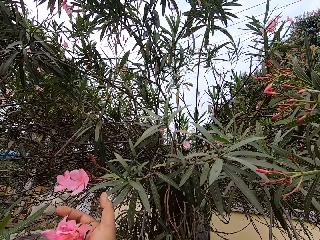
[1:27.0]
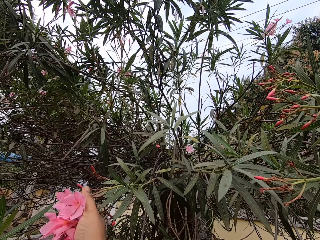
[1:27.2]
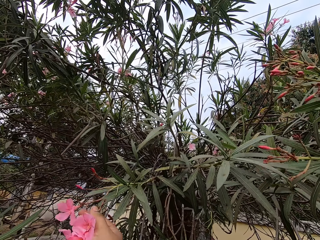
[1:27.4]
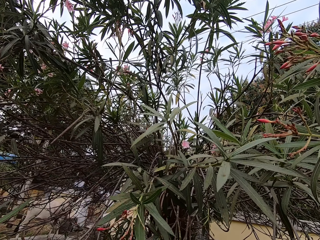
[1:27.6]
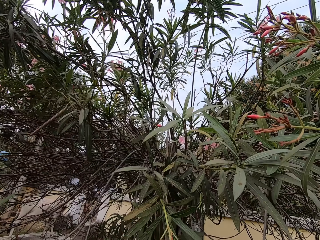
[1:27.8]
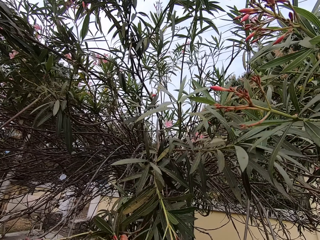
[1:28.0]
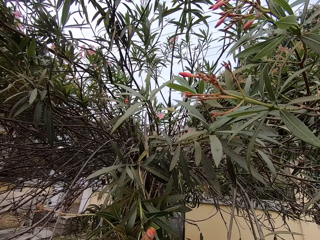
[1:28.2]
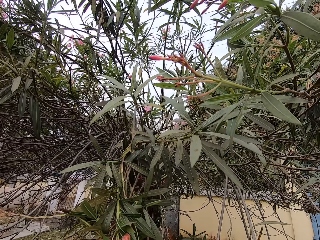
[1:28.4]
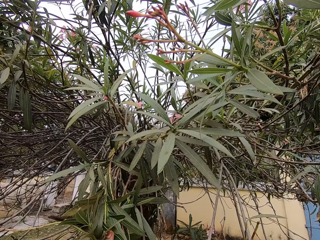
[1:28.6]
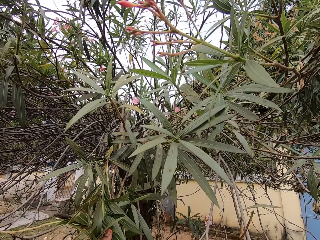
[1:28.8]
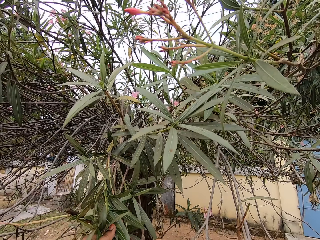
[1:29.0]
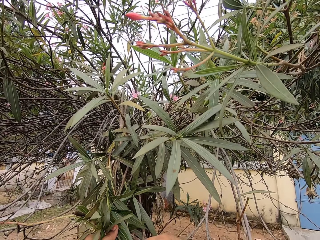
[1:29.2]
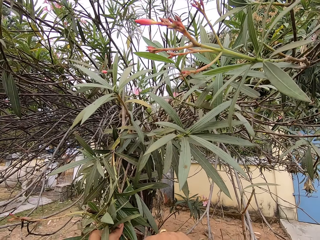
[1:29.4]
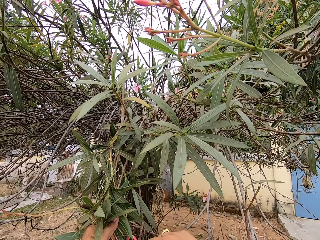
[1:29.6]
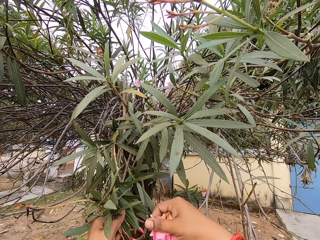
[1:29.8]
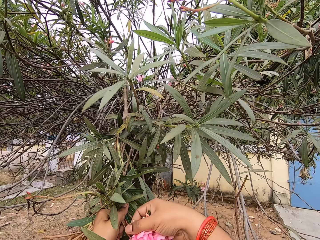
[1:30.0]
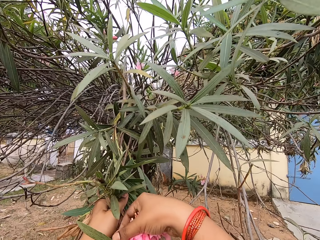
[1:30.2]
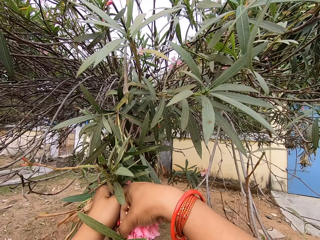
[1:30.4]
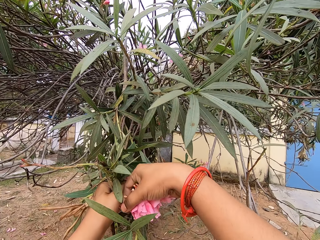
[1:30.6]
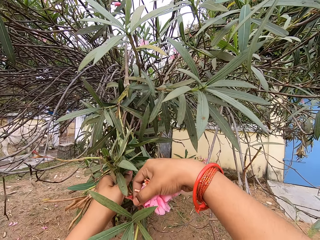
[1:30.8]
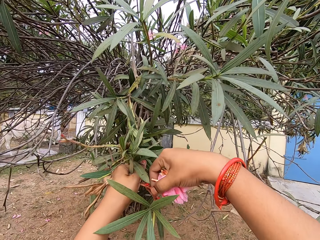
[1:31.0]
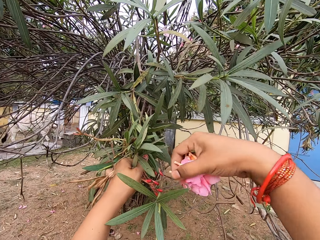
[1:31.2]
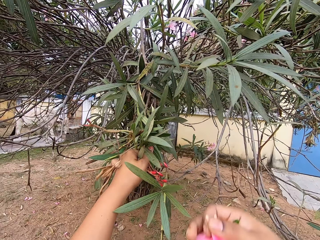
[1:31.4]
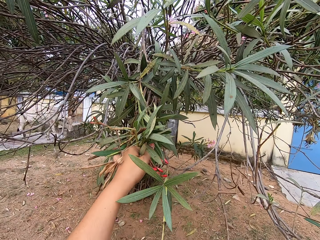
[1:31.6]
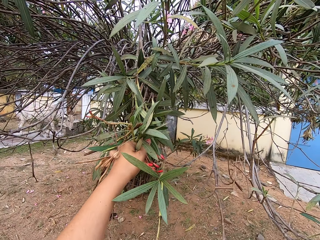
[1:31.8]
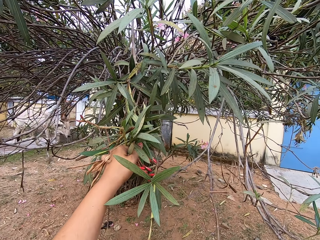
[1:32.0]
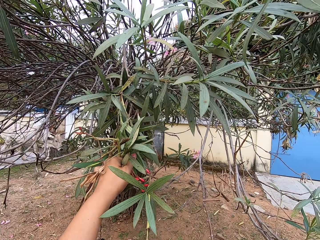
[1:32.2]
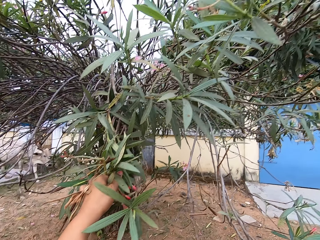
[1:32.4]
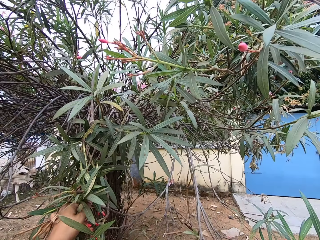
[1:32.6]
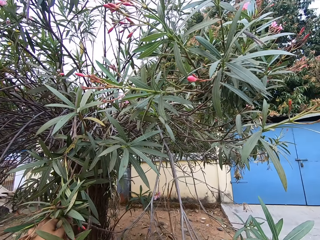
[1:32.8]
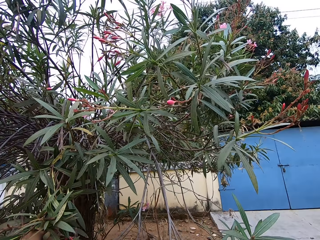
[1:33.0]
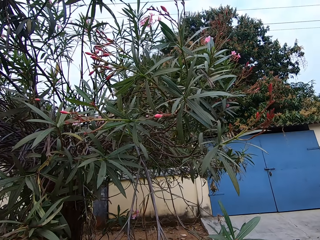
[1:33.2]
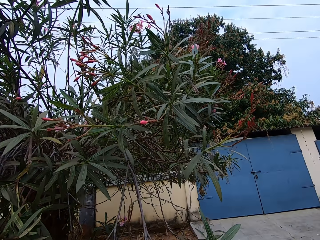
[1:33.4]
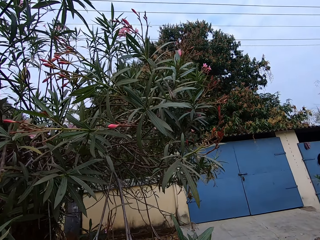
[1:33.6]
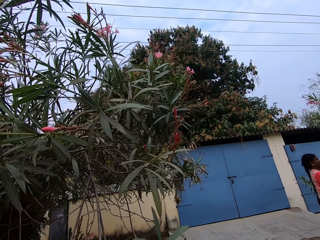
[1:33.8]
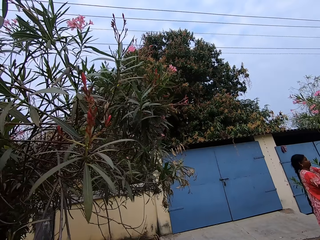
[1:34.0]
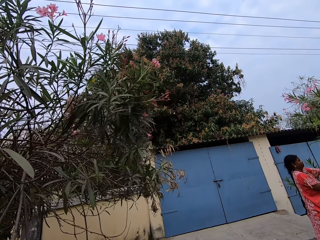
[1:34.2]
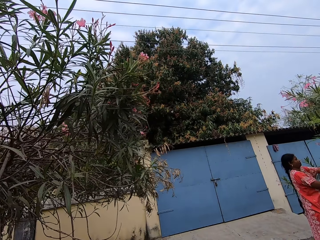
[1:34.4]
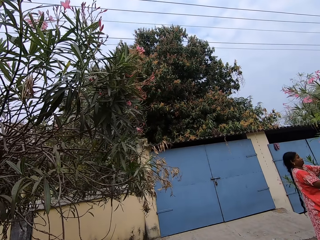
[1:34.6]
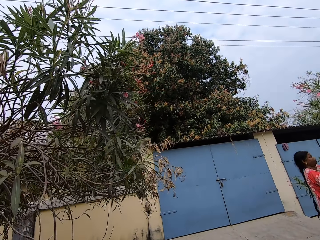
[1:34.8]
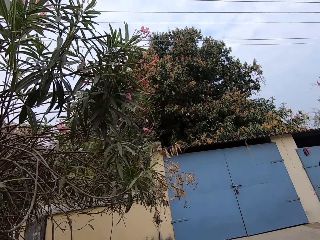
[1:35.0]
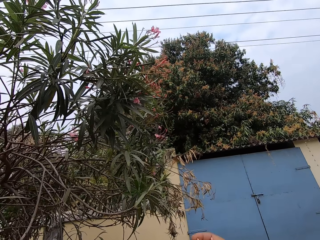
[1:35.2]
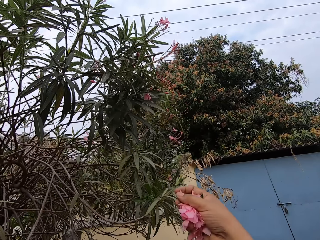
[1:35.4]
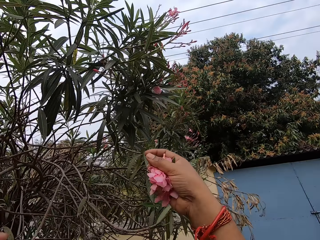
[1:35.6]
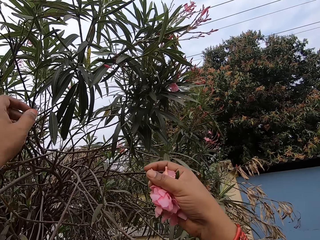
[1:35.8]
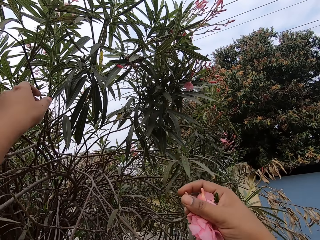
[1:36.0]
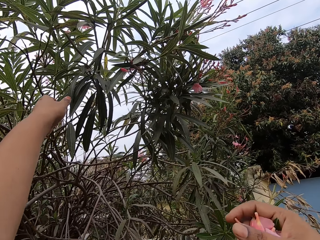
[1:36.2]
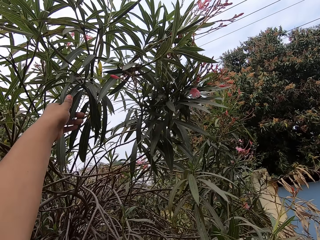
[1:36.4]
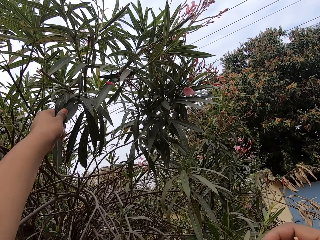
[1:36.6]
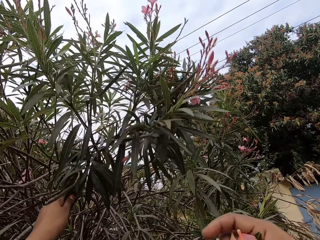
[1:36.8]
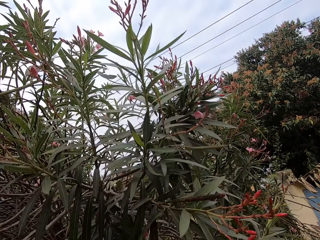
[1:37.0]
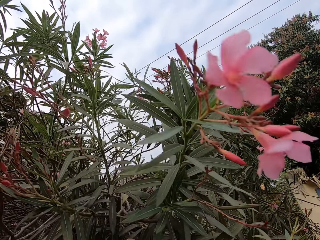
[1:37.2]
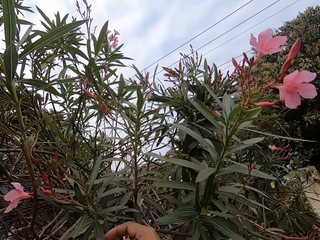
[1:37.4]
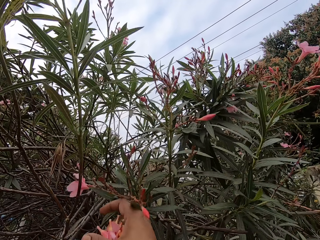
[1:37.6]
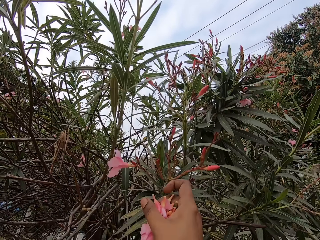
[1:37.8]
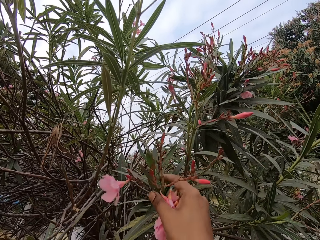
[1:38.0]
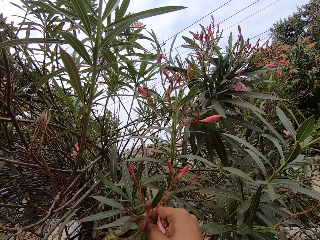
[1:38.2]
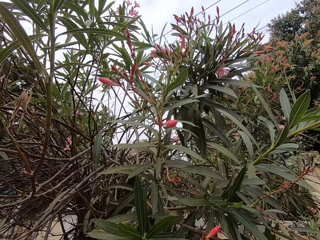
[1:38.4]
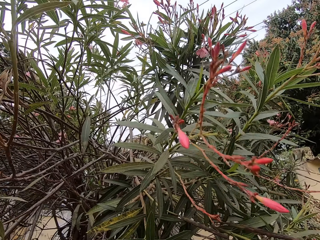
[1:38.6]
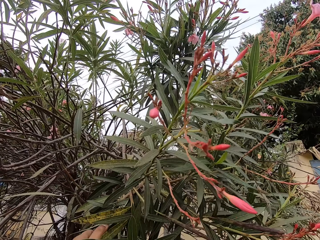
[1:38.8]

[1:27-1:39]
The camera wearer cuts the flowers. They walk around the tree. They hold the branch. They pull the tree branch.

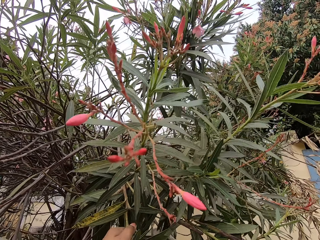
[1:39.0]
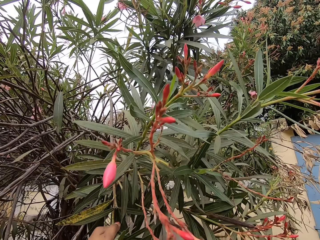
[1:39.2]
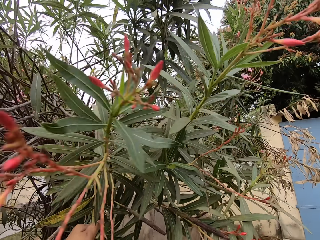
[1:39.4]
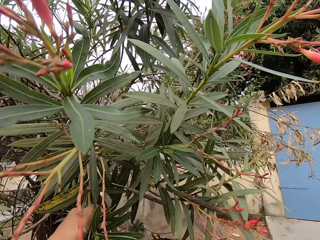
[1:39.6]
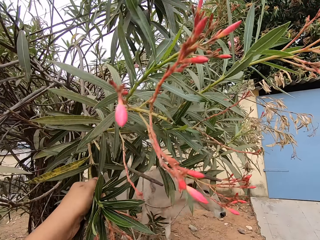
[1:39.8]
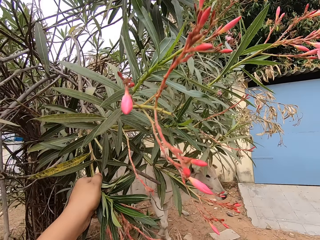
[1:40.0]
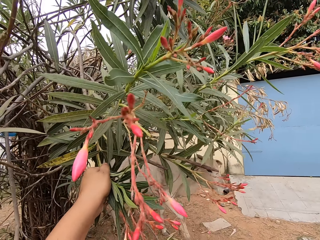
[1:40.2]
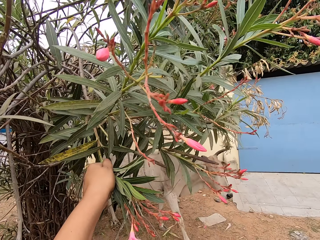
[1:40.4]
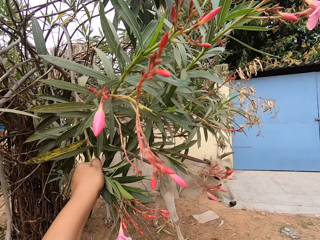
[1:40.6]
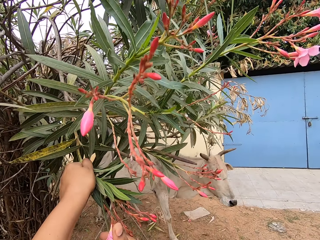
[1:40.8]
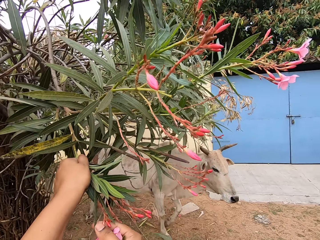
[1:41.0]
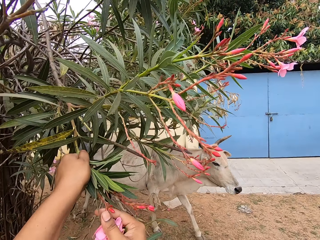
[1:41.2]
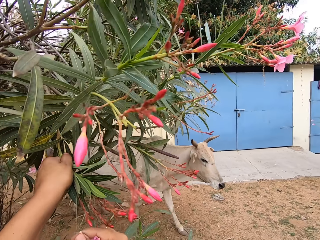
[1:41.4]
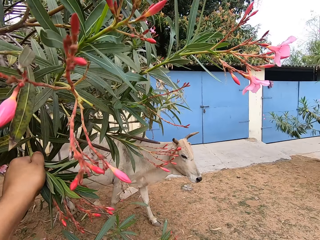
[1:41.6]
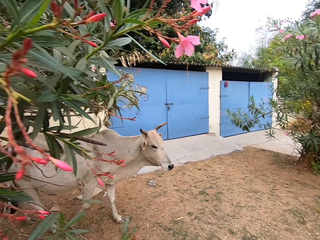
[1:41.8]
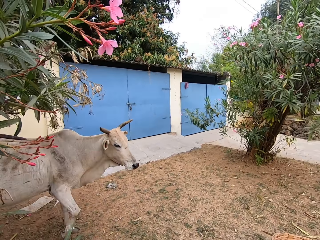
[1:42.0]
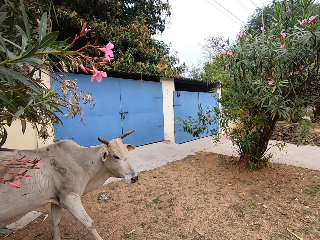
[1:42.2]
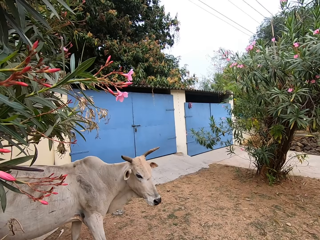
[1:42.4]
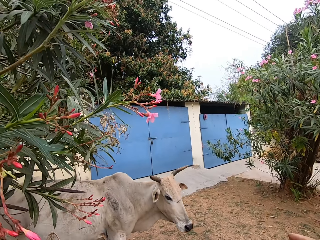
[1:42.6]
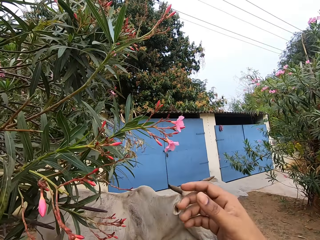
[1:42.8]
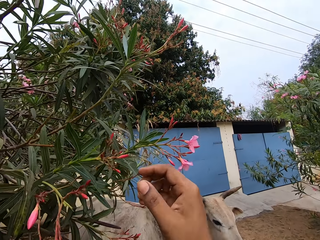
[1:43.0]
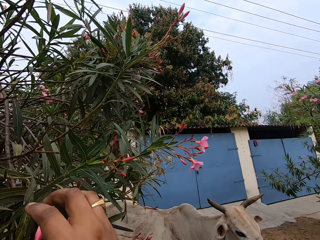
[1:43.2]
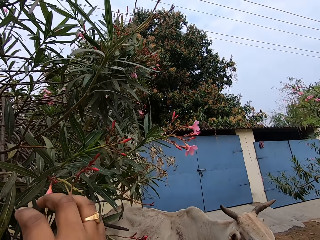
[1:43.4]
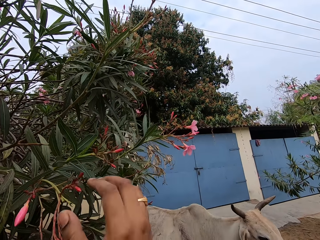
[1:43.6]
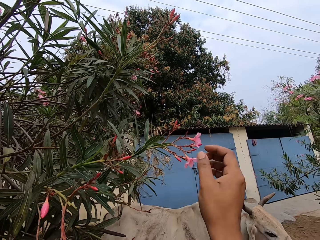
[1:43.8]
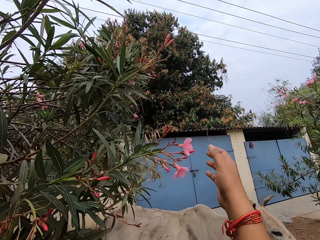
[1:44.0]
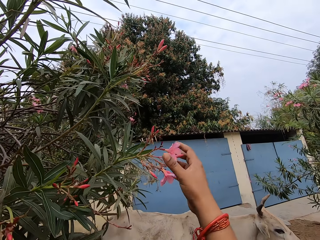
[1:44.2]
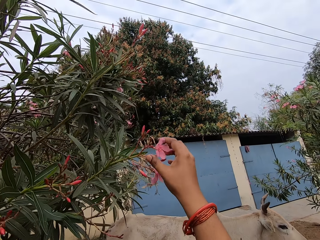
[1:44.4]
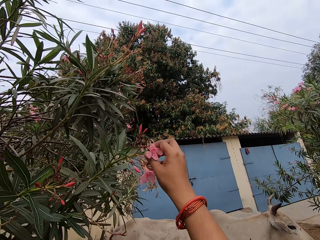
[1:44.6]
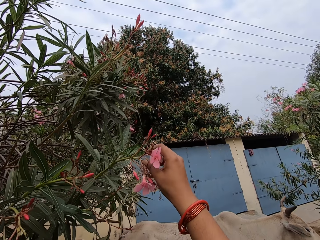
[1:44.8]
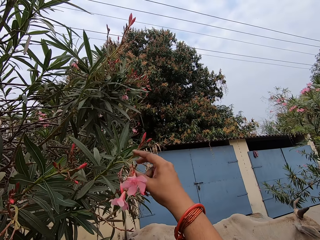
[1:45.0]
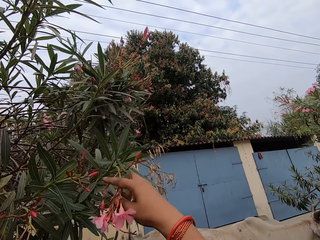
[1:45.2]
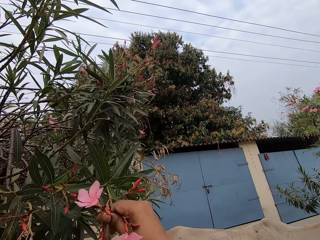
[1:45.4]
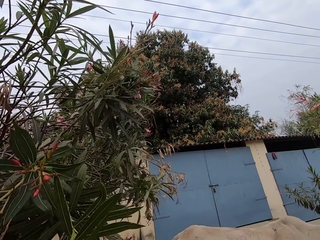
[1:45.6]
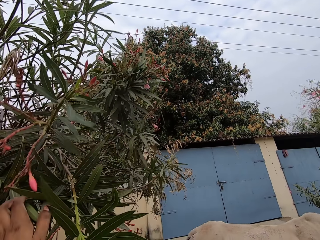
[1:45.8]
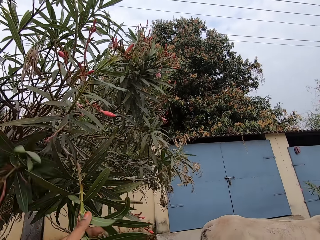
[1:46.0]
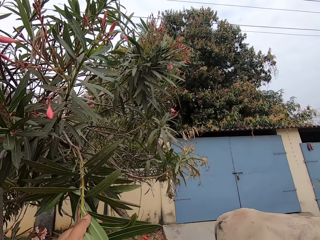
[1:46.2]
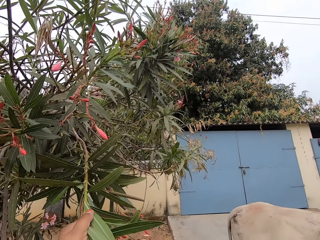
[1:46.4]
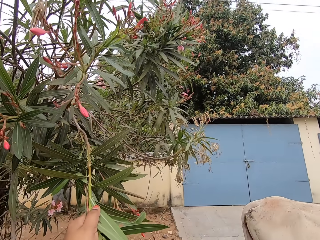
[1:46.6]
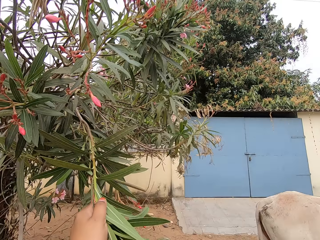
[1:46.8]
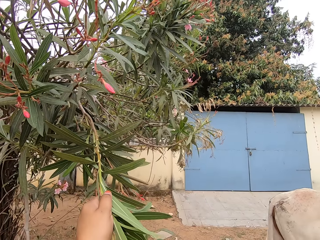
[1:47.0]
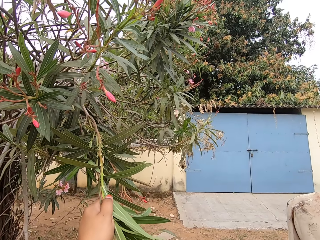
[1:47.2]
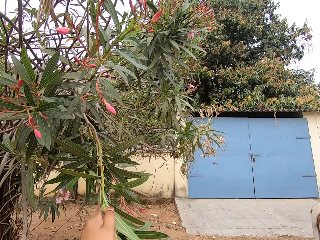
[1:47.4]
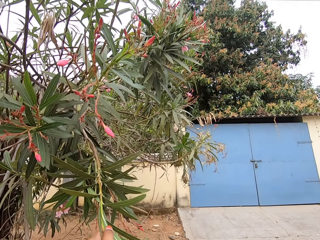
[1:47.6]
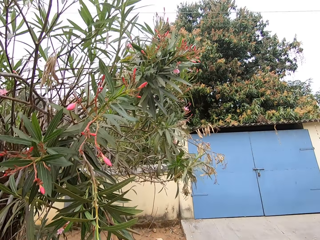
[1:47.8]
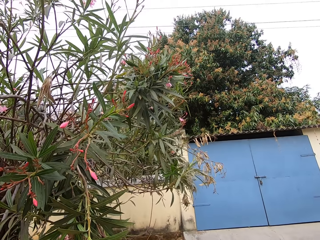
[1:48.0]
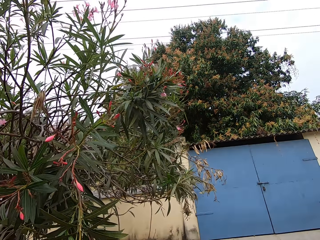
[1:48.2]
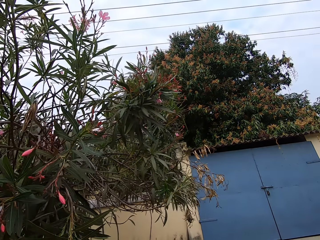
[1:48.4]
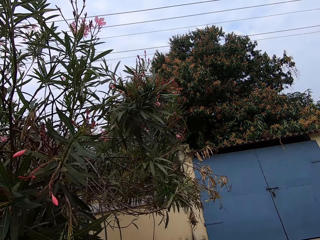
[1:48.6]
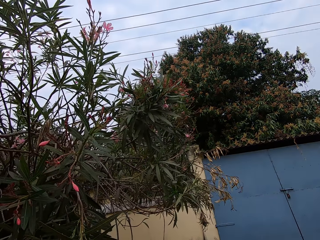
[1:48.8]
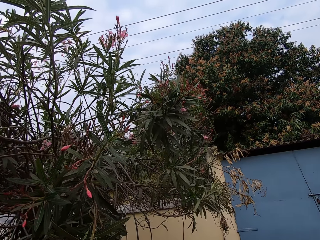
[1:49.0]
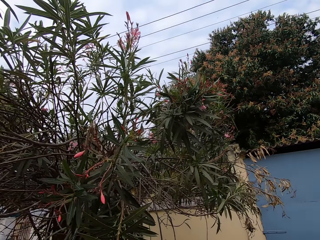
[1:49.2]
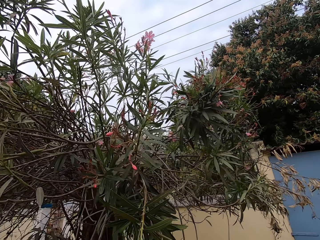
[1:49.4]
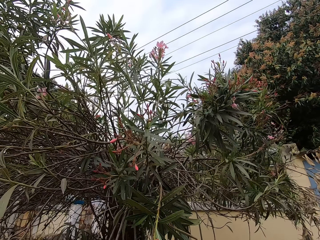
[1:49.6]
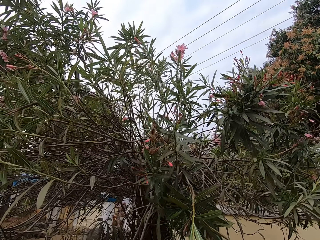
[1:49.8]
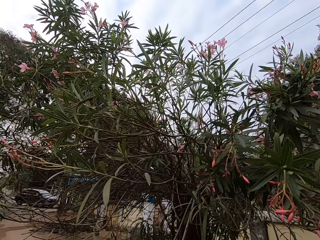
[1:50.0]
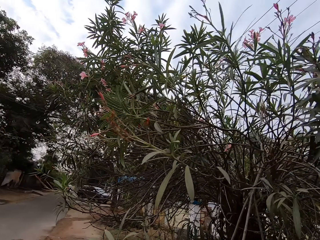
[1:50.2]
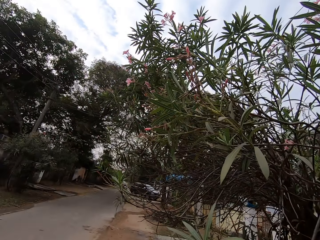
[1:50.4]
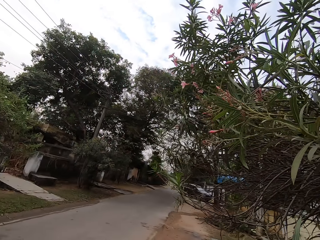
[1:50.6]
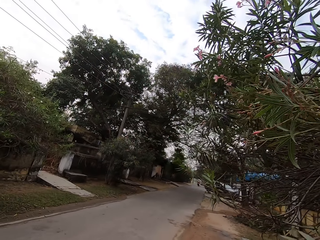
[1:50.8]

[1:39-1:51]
The camera wearer plucks flowers on a tree. They cut the flowers.
